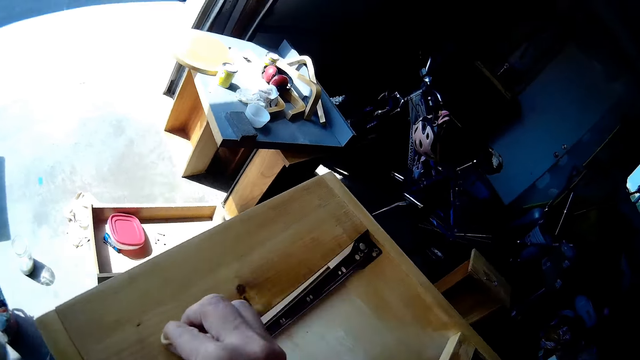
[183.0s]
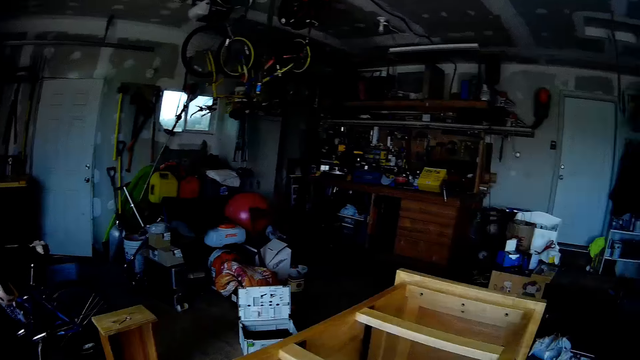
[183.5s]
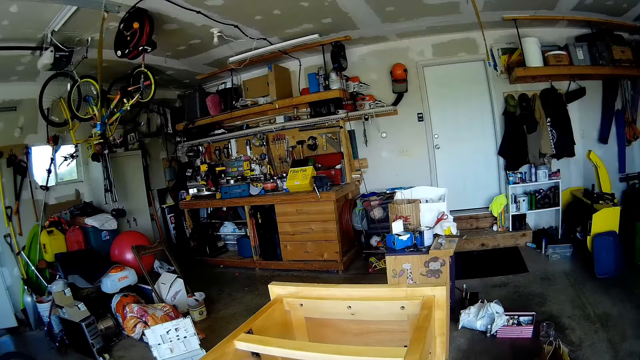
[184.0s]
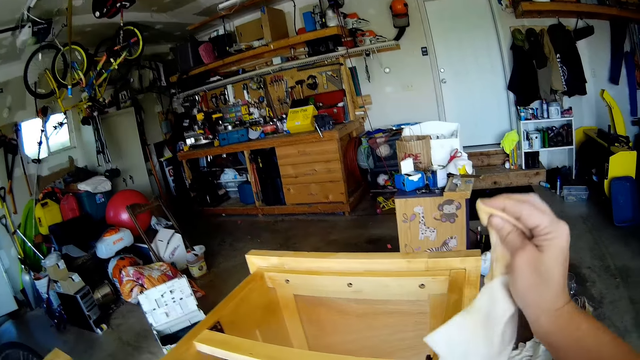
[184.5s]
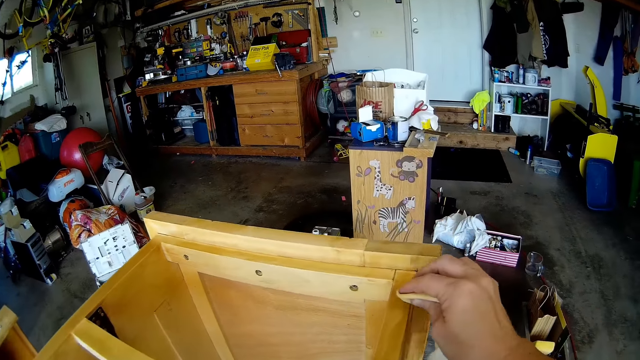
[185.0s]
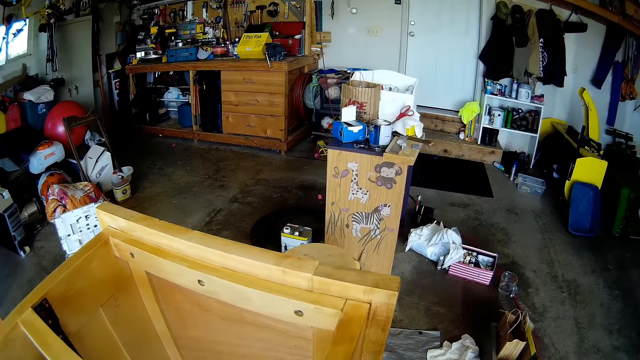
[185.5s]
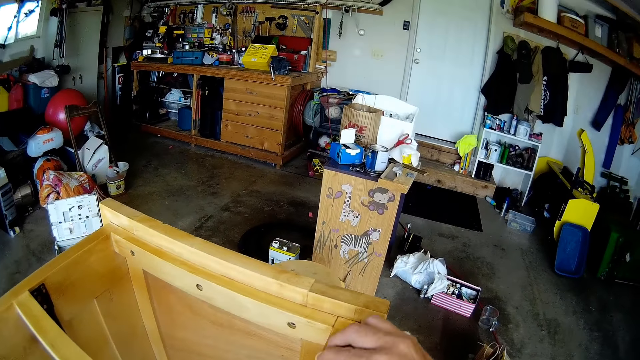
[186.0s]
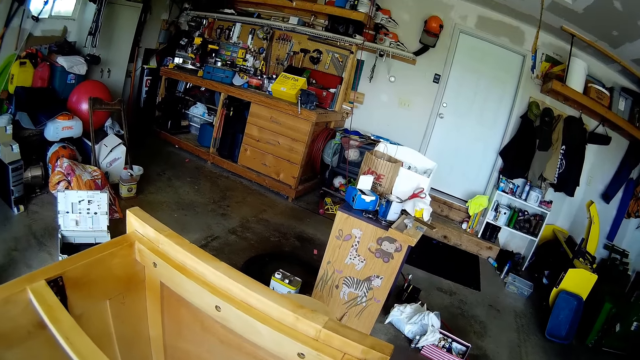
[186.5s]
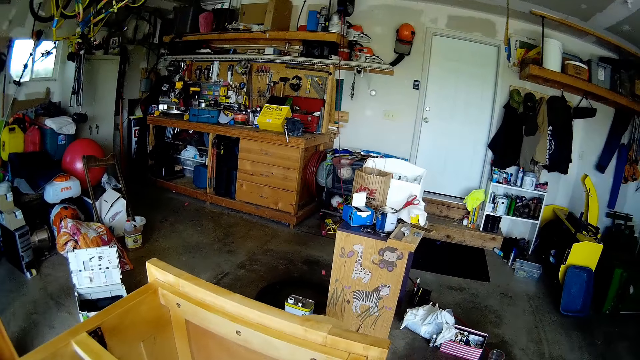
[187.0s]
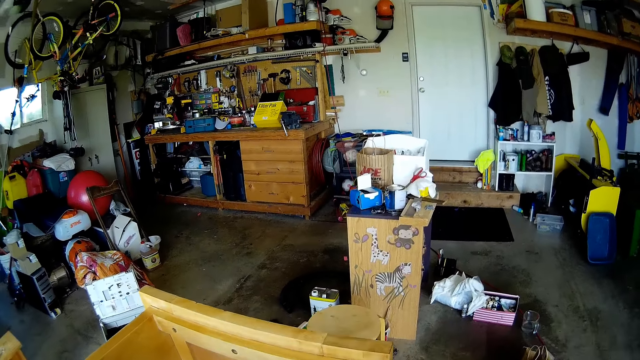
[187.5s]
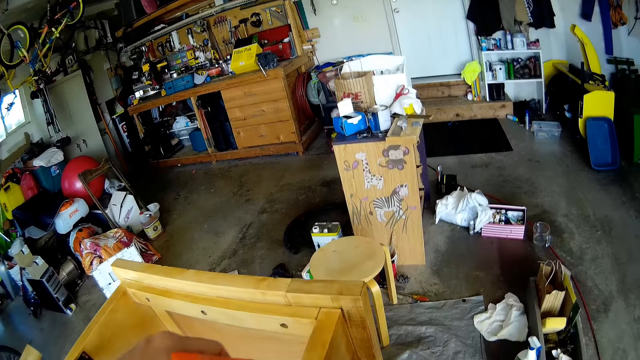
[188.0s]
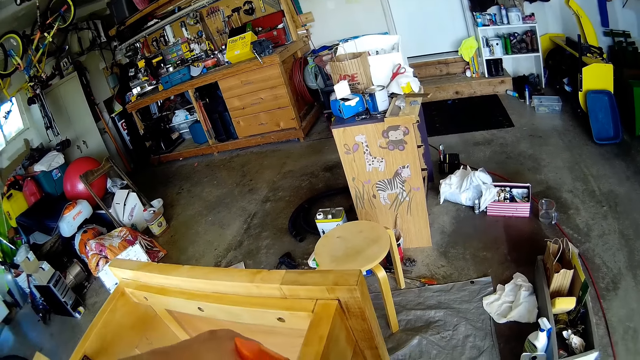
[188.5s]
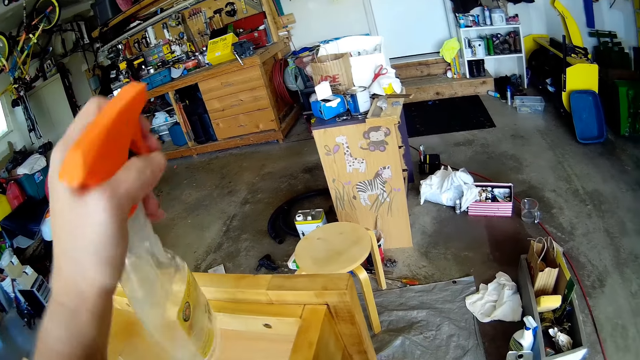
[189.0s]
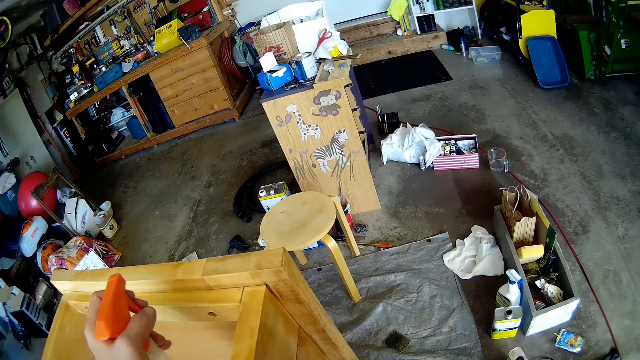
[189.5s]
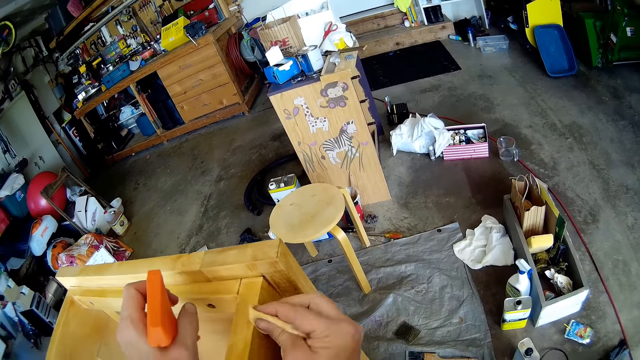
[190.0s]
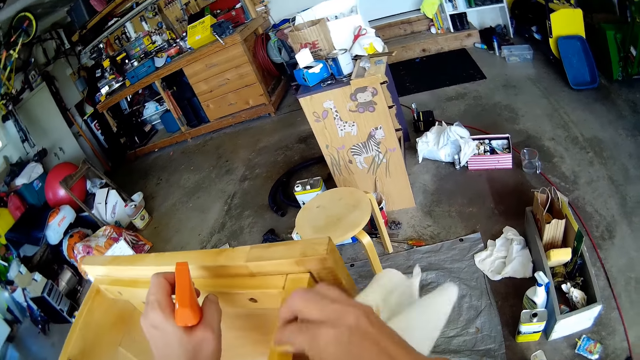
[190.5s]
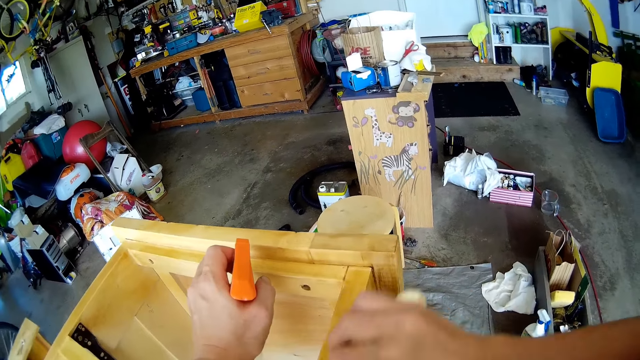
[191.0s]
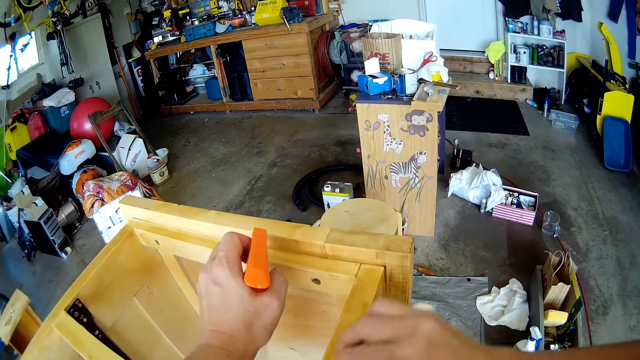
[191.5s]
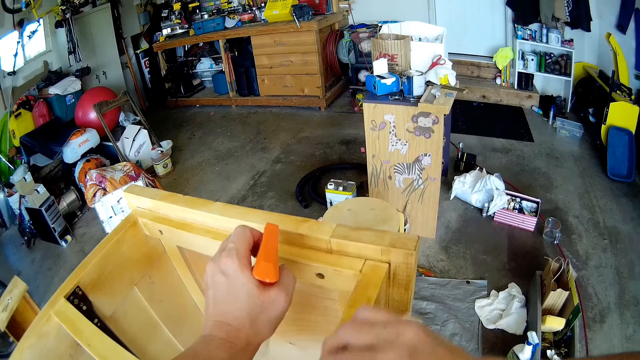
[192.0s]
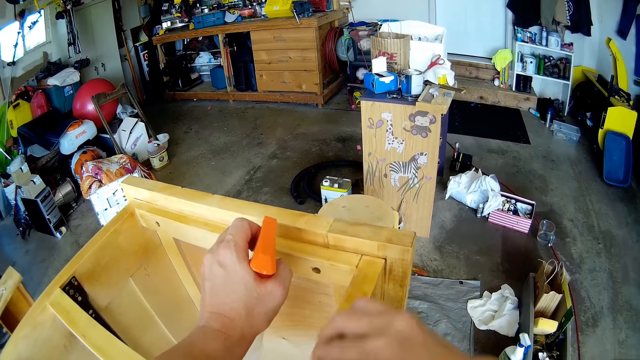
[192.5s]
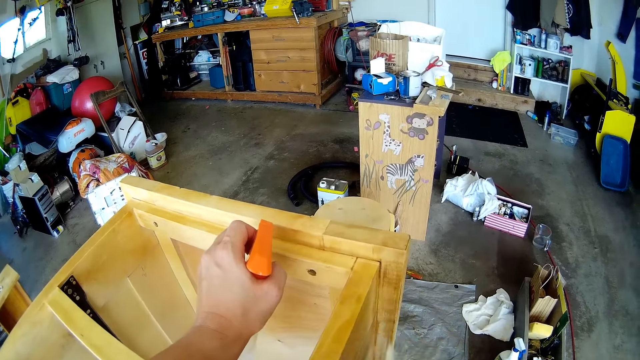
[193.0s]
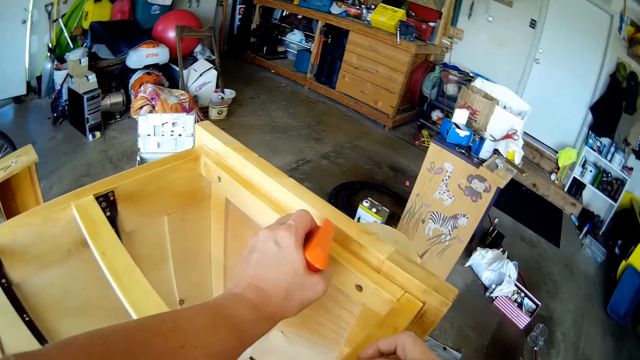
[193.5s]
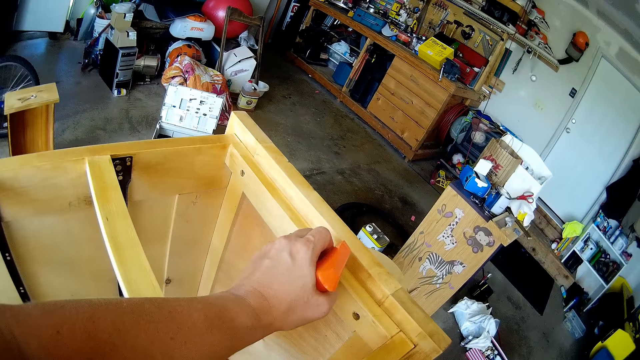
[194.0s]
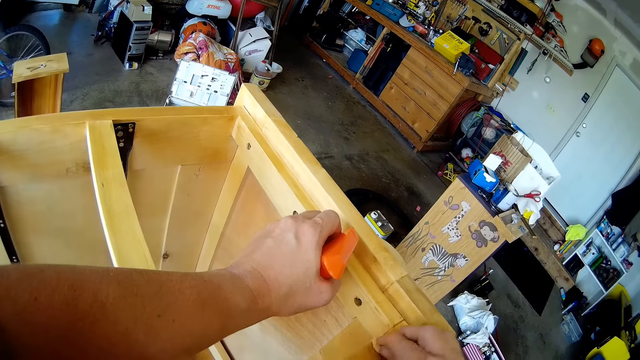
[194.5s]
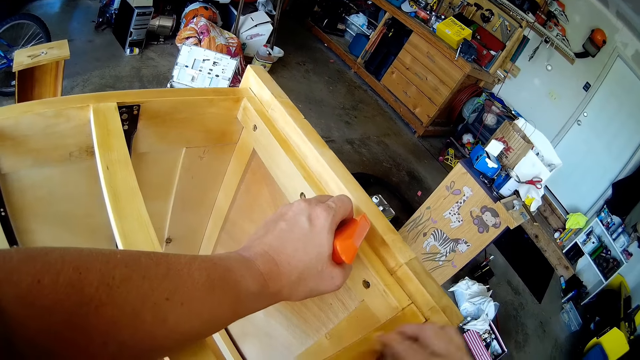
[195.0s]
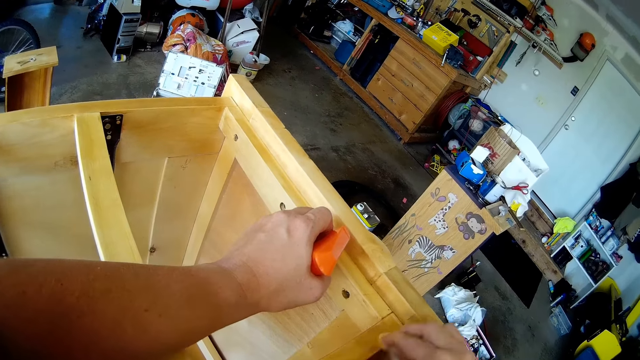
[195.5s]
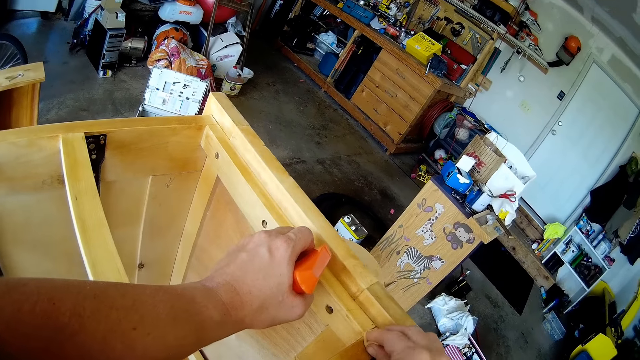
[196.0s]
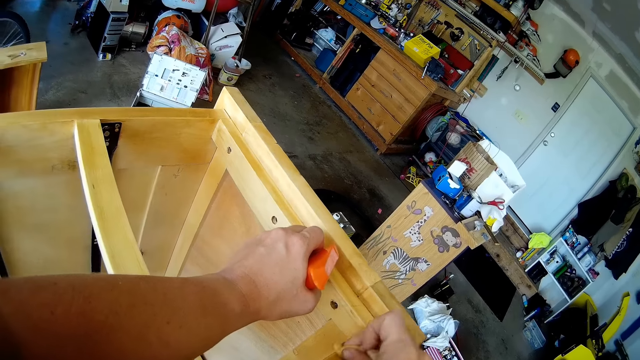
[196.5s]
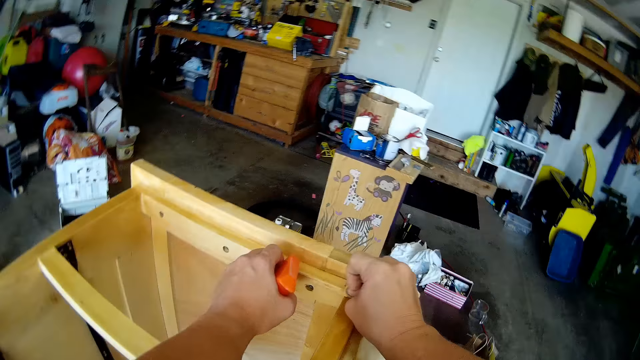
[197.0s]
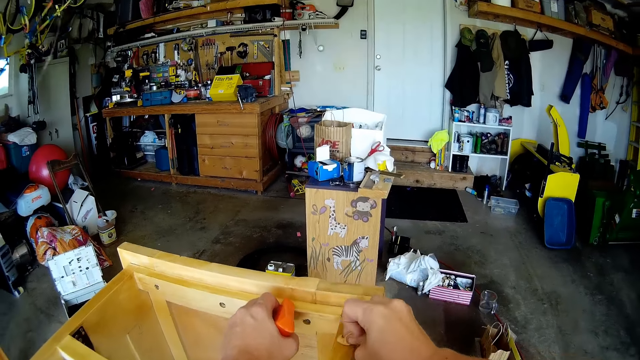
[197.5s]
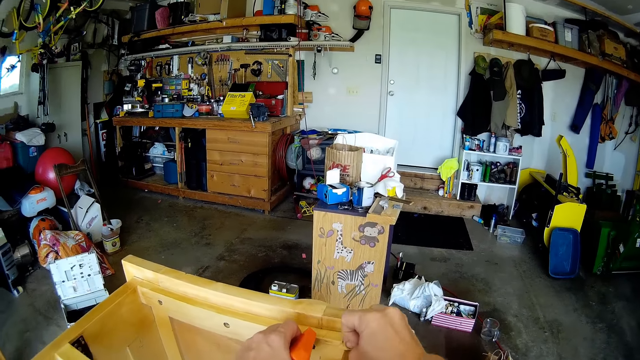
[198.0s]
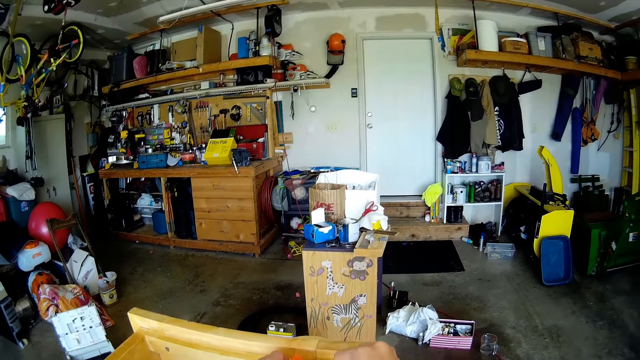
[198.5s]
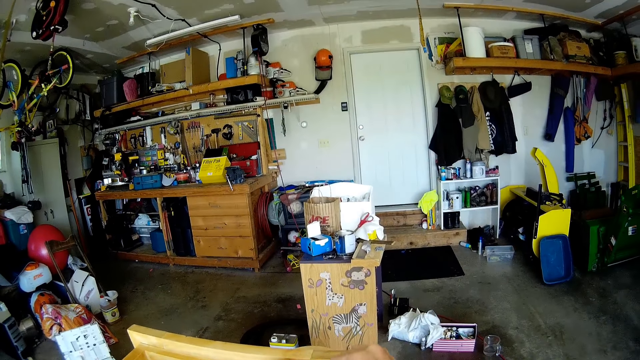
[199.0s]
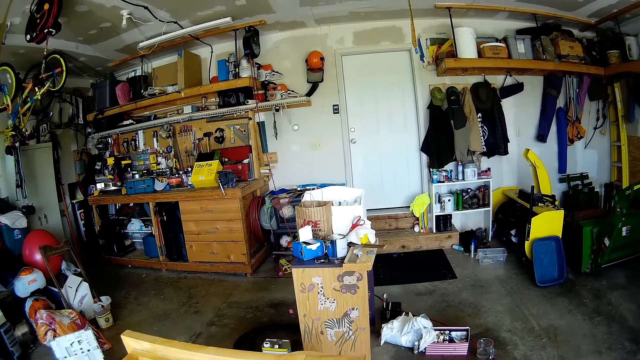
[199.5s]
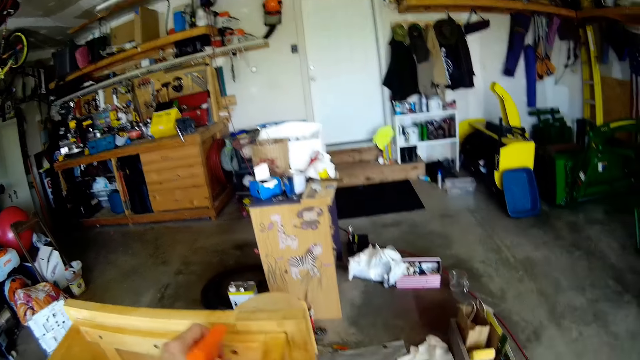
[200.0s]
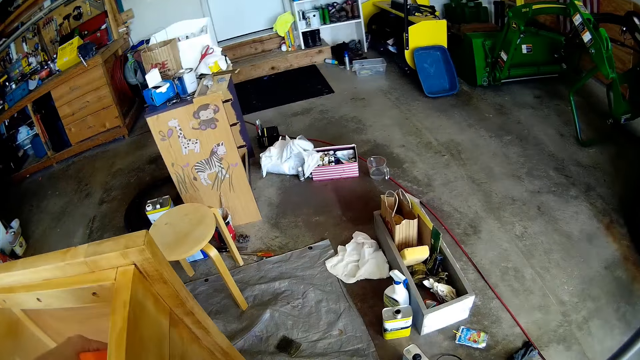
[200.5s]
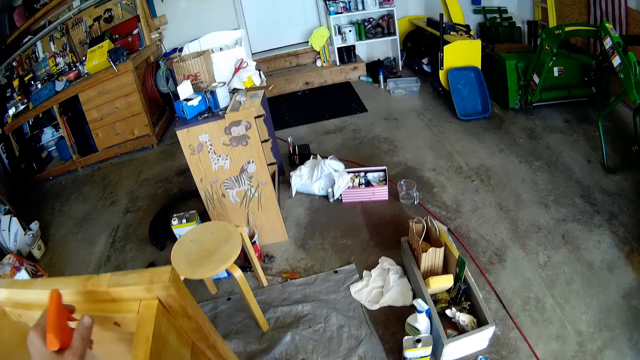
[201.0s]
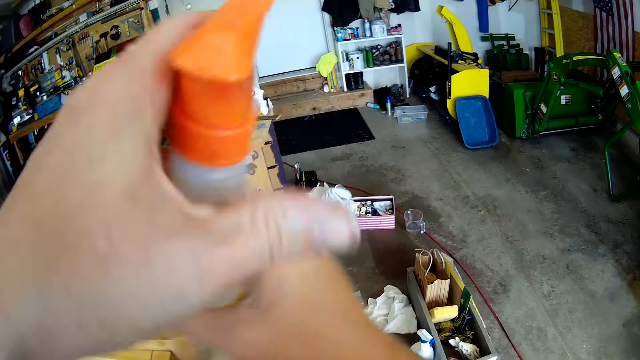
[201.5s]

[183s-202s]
The camera wearer lifts their right hand up. They wipe the cupboard with a piece of cloth. They spray the shelf with the spray bottle in their left hand. They clean the shelf with the rag in their right hand. They lift the spray bottle up. They spray the shelf with the spray bottle in their left hand. They transfer the spray bottle from their left hand to their right hand.

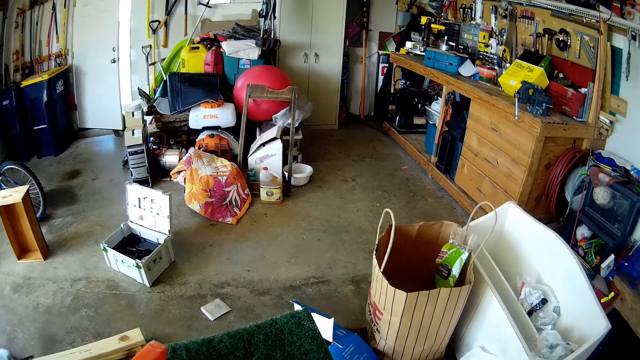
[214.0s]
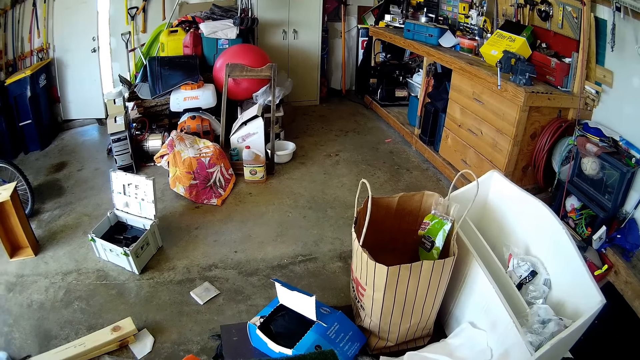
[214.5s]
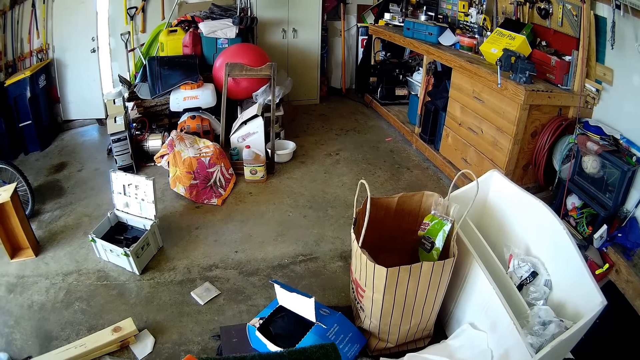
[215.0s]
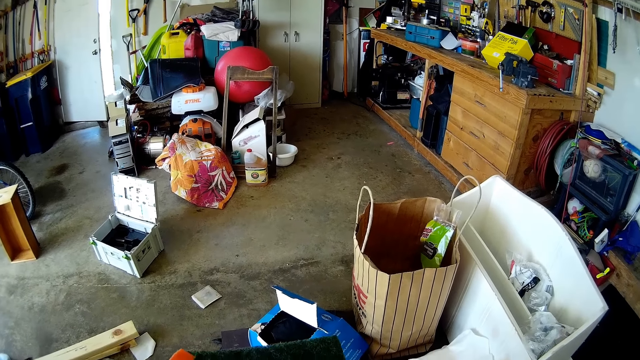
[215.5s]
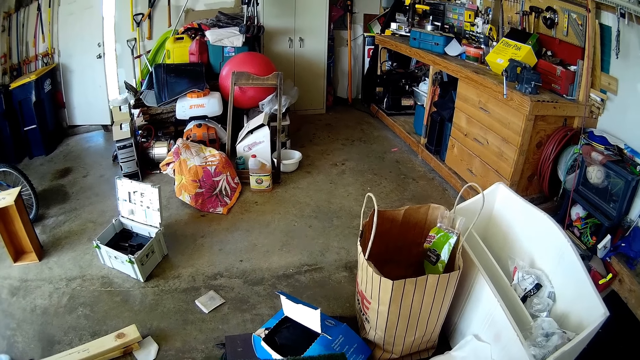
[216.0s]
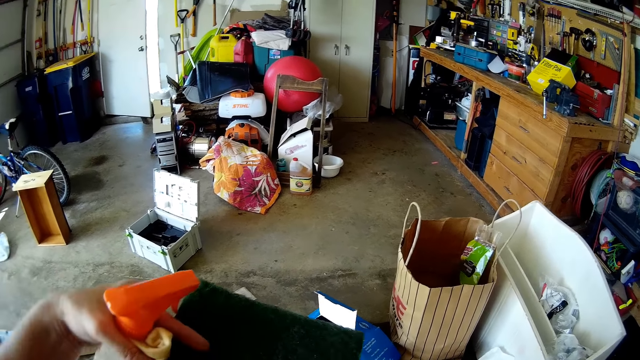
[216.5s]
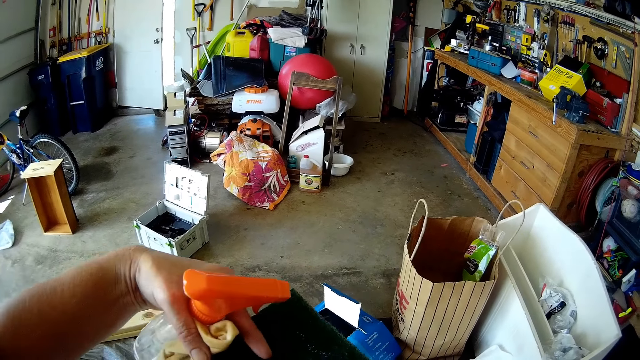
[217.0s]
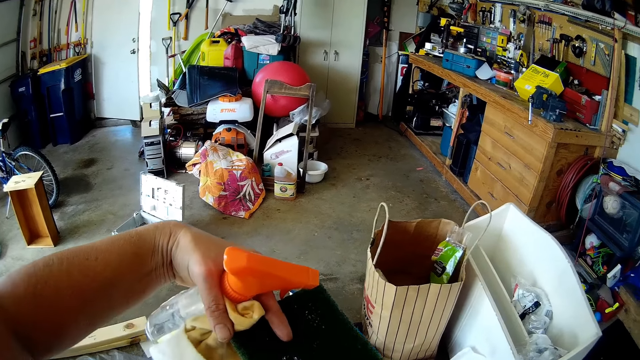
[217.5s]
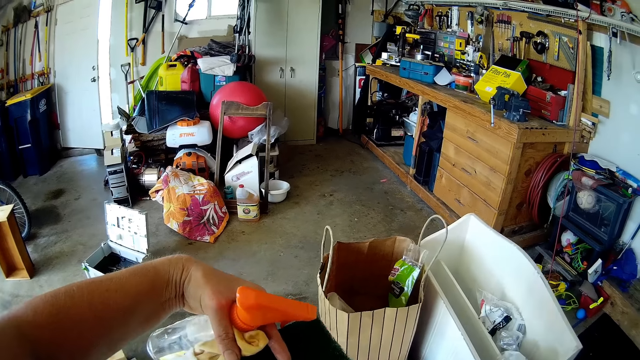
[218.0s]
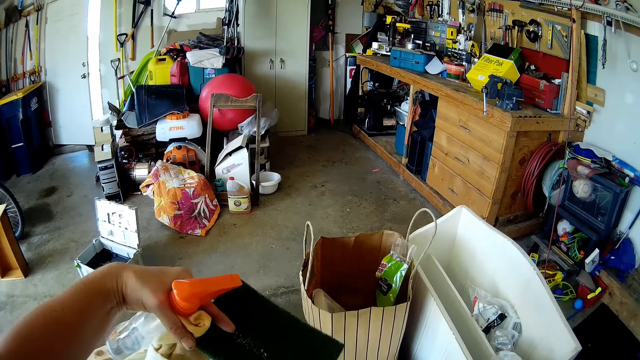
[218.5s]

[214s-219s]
The camera wearer looks at the manila paper. She cuts out of the scrub sponge in her left hand with scissors in her right hand.
